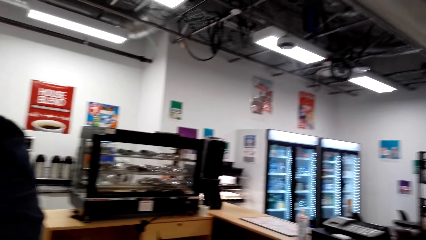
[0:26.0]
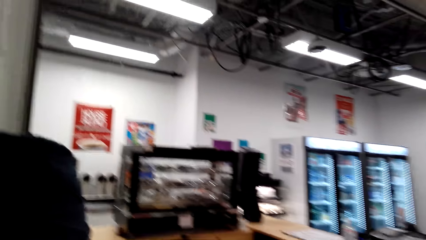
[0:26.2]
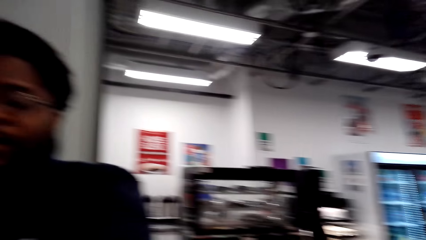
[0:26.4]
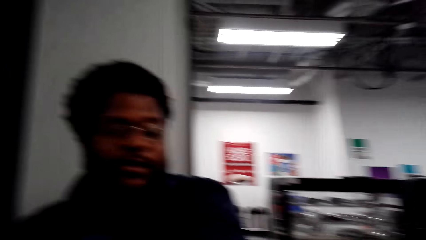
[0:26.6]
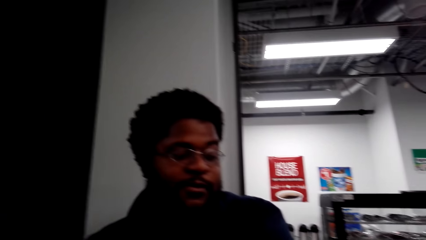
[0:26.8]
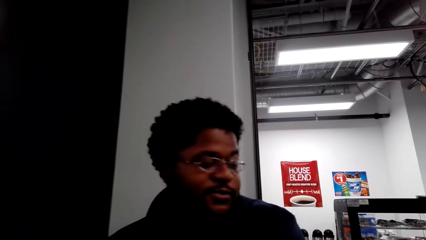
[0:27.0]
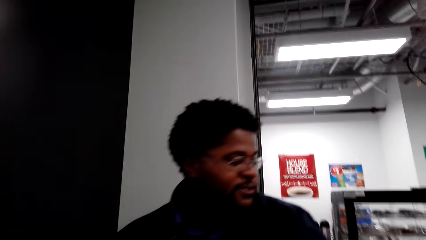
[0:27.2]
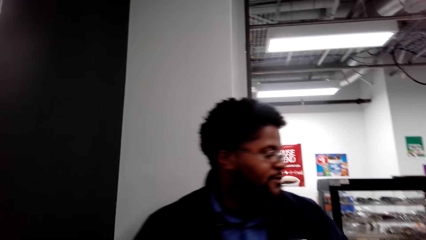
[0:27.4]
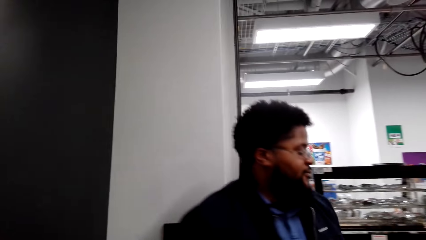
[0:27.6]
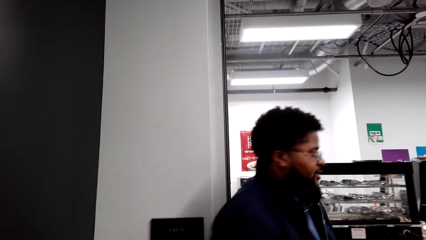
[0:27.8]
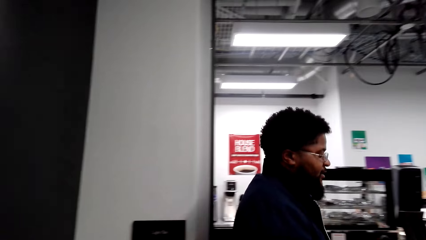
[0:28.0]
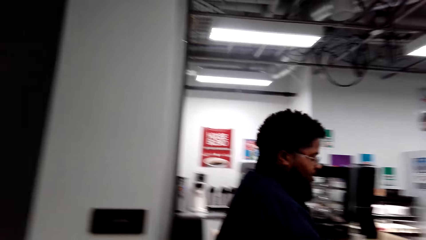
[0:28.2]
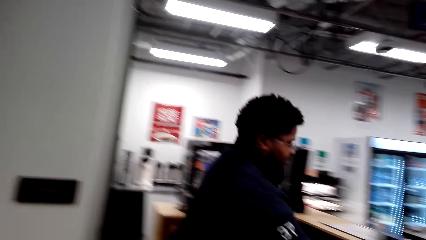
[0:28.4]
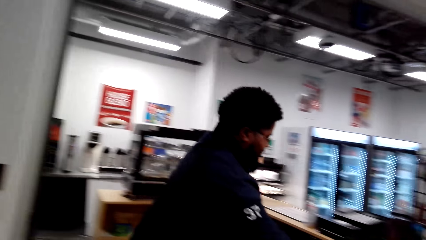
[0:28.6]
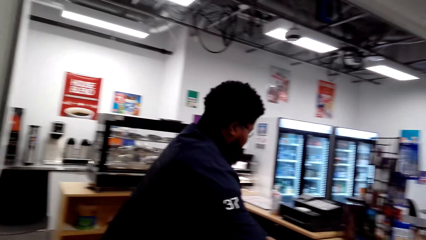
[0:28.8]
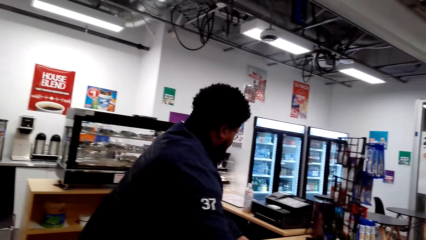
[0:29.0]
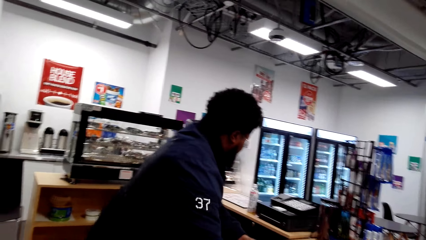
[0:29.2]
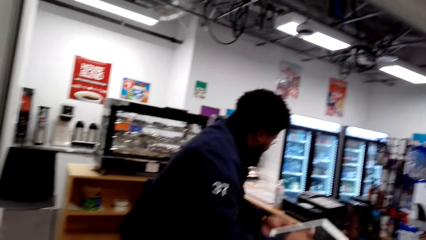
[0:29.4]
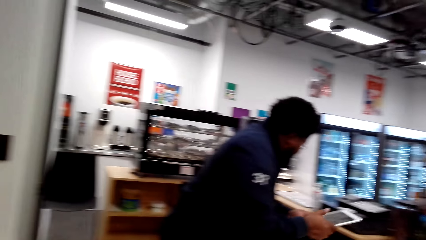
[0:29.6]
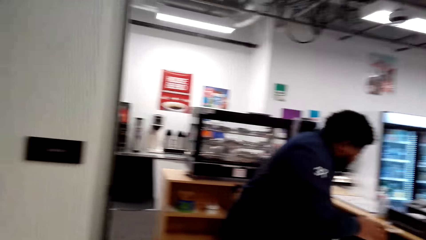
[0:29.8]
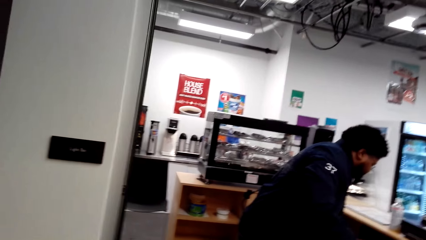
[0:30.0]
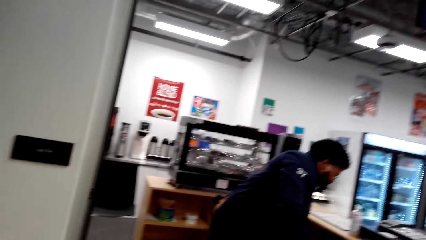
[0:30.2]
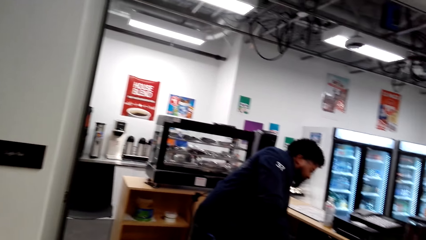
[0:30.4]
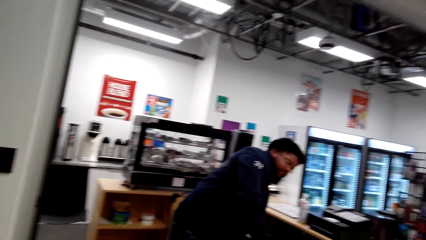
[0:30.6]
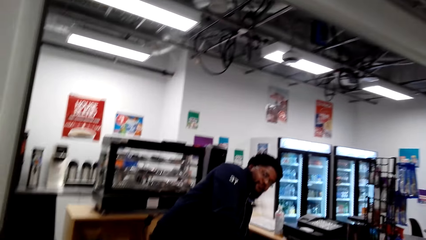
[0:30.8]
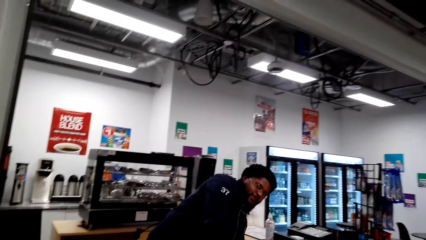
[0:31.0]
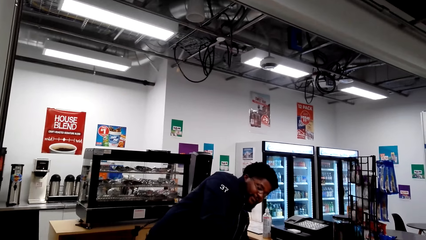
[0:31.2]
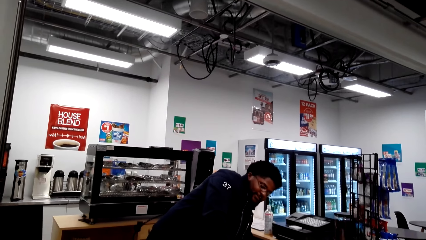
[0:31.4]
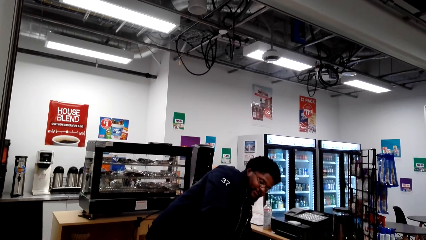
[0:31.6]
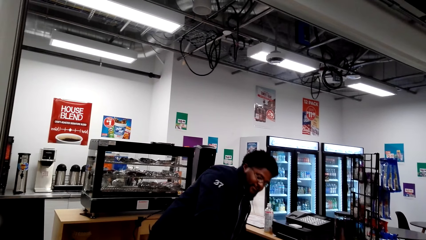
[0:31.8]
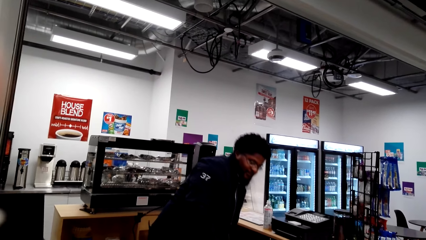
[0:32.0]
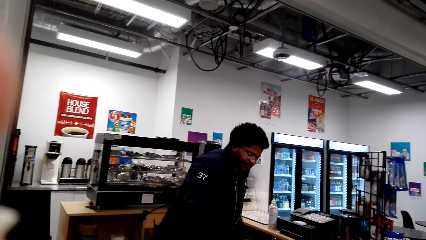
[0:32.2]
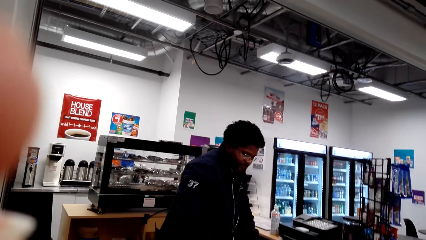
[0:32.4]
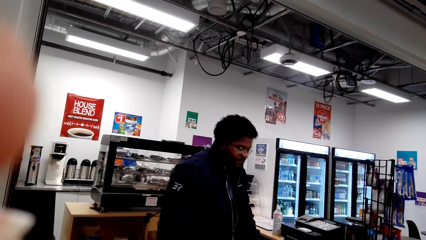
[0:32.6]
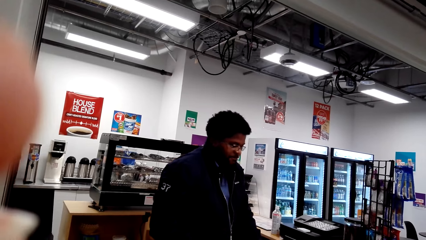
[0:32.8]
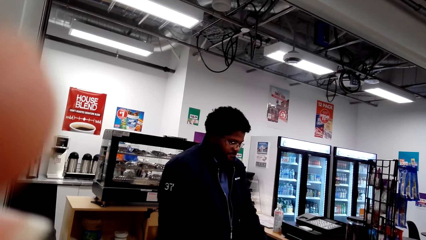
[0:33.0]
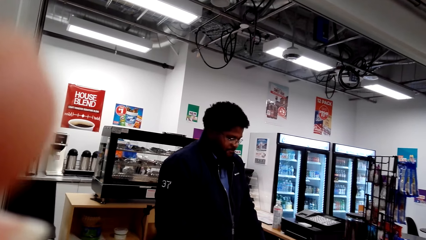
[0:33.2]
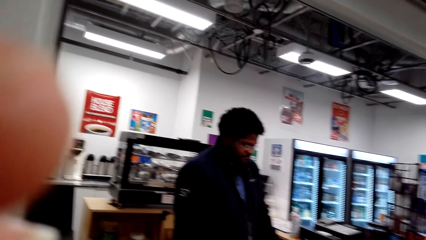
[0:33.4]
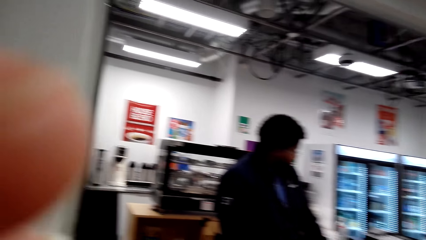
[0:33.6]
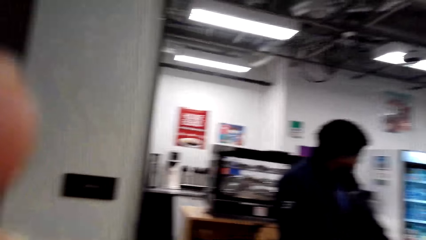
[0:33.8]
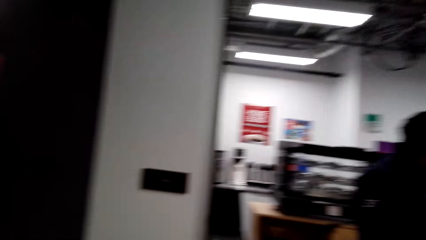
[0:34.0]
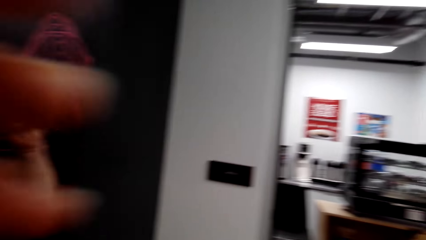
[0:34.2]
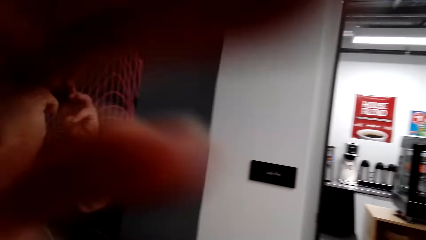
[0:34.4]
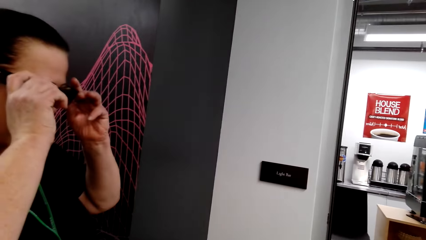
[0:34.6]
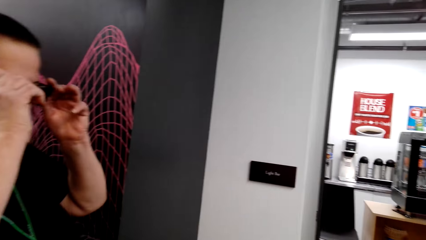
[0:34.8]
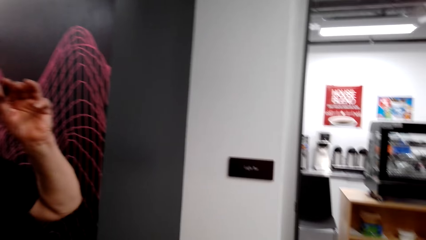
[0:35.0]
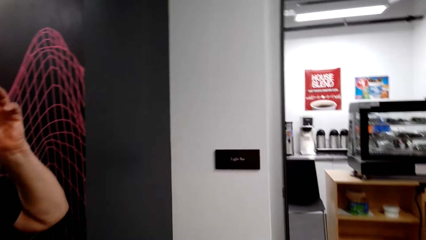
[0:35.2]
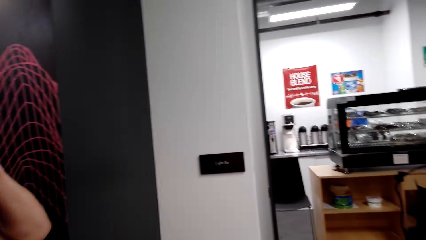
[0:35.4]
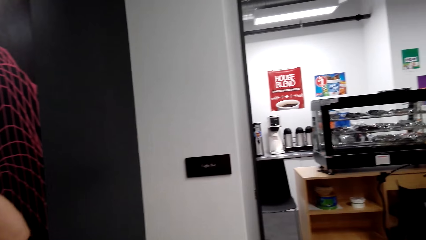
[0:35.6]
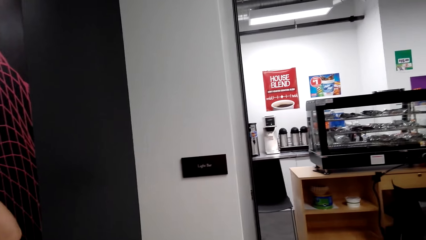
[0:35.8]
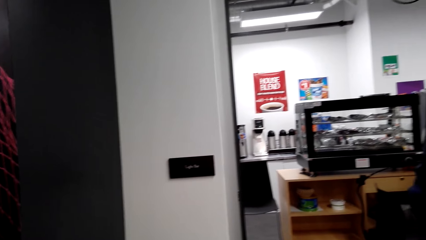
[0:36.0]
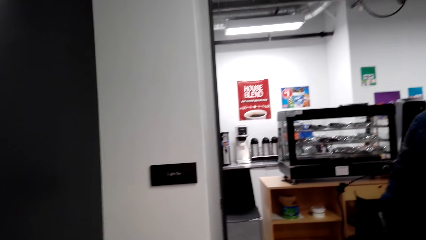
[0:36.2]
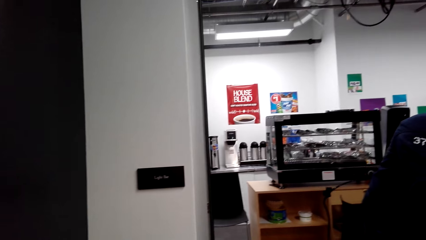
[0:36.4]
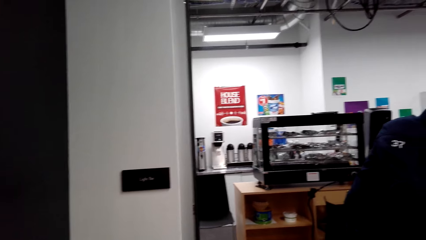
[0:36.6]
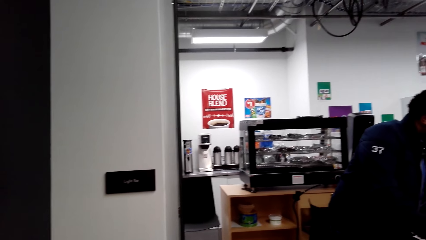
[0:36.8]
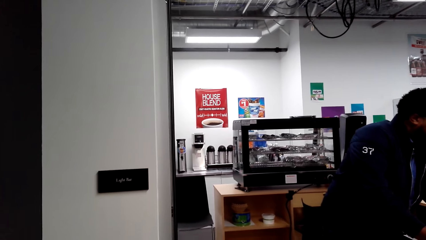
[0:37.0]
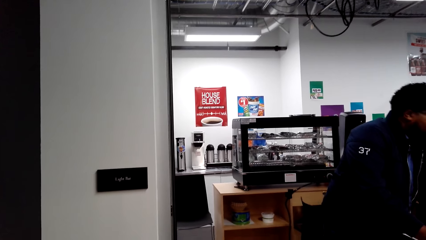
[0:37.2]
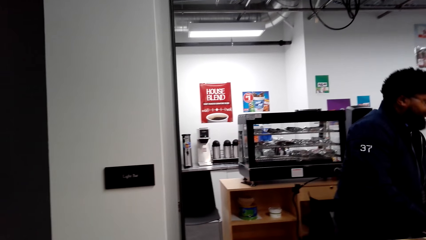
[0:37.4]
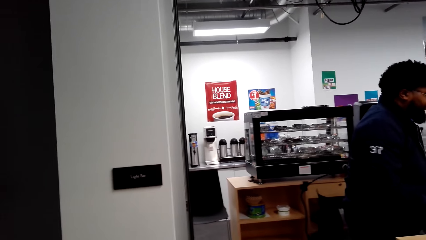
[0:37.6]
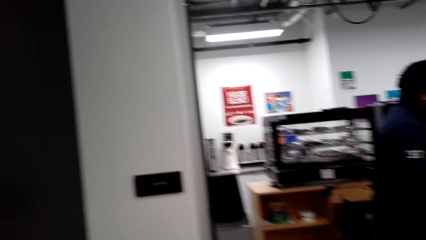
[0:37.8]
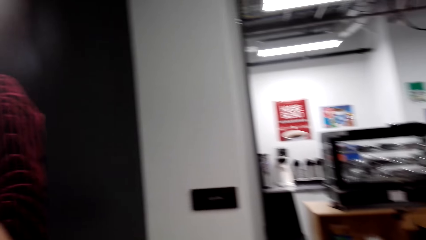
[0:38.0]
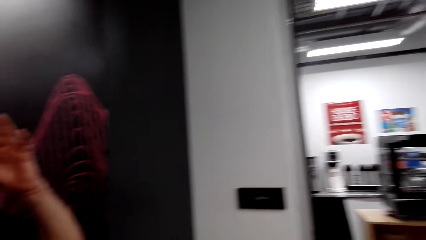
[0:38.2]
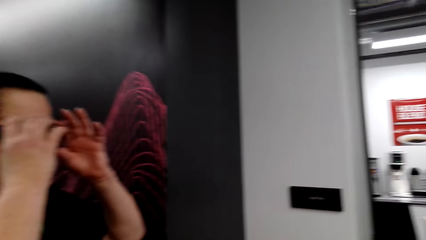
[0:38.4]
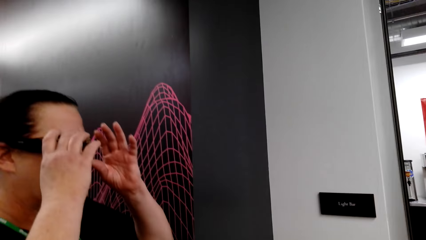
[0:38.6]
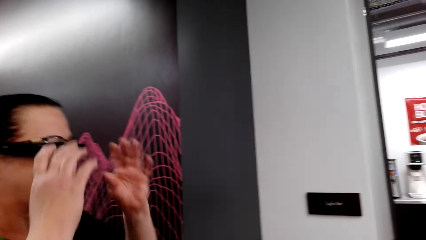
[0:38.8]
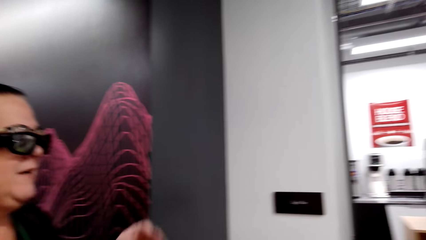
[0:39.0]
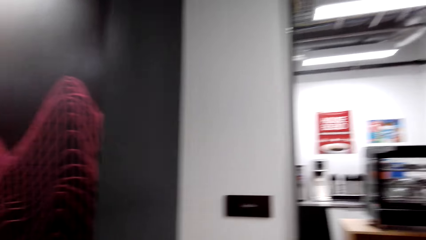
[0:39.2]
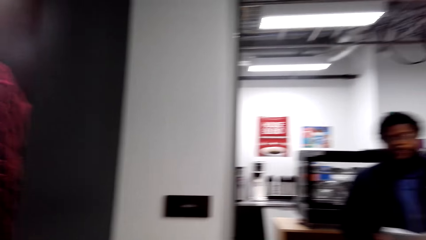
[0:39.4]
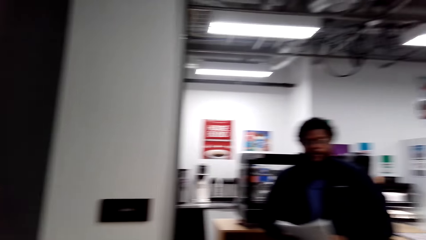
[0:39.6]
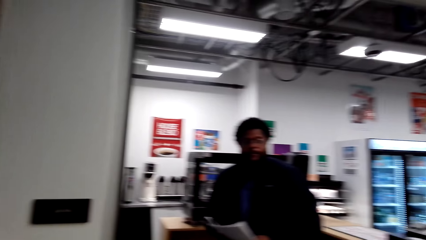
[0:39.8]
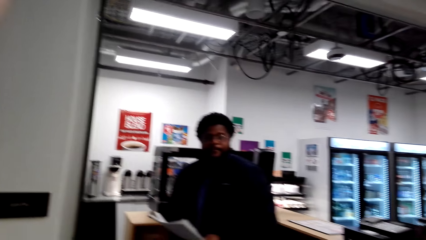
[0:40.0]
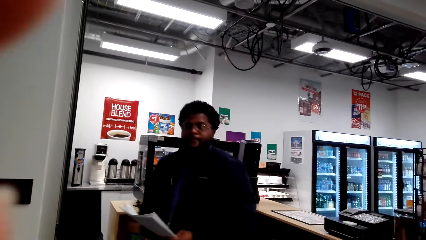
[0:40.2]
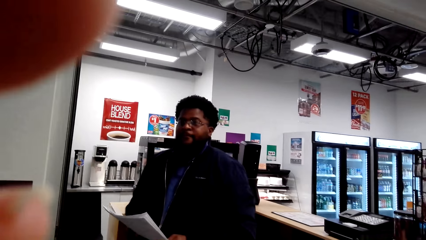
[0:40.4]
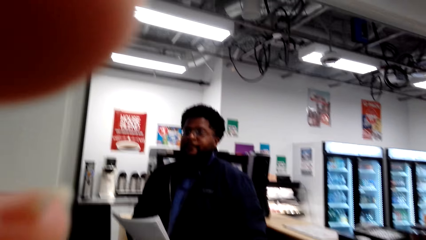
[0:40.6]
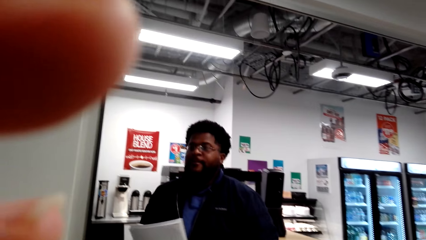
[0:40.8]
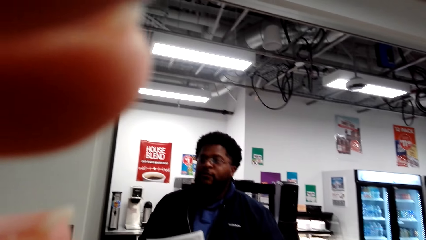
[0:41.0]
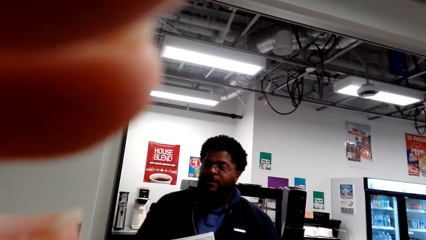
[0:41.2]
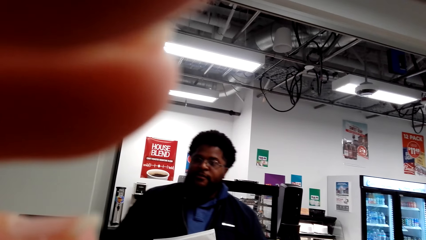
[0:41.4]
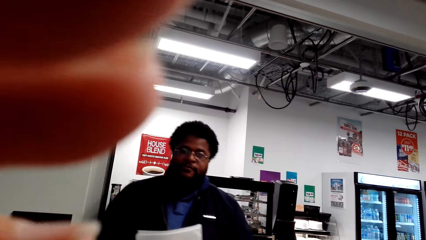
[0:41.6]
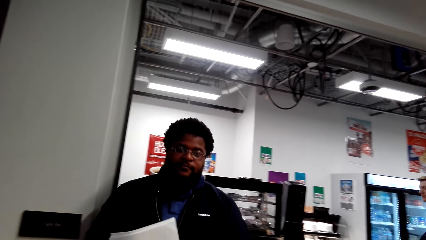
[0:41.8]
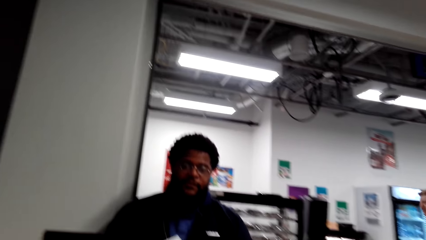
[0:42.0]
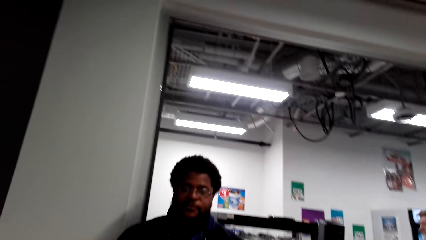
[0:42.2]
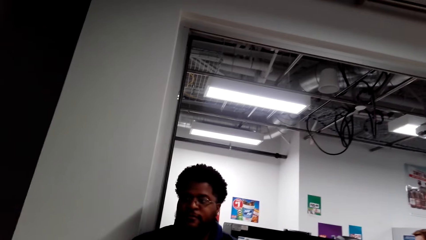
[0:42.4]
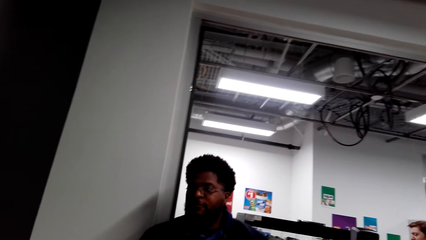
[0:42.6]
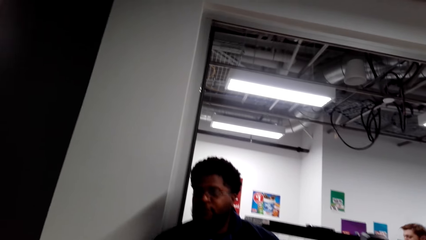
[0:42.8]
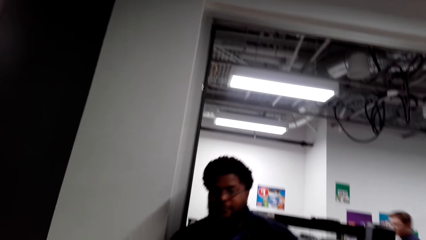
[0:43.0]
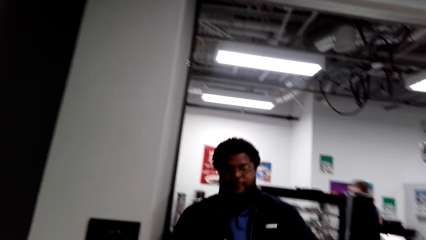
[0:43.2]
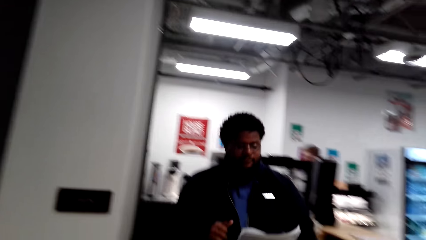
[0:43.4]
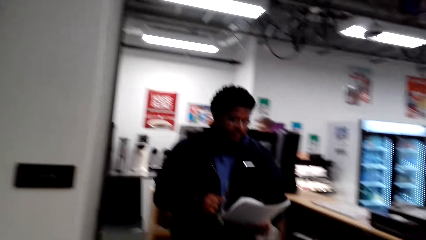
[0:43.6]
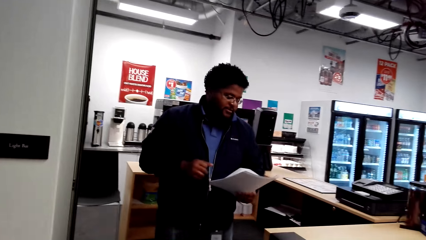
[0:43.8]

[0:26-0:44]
The camera wearer converses with a man. Another man walks towards the desk. The other man holds a tablet. The first man walks around the shop. The other man slants his shoulder and stands. The camera wearer lifts her hand. She converses with the first man. A woman wears a glass and adjusts her glass. The camera wearer looks at another woman. The first woman drops off her hands. The camera wearer looks at the first man. A third woman walks carrying papers. The camera wearer lifts her hand.
